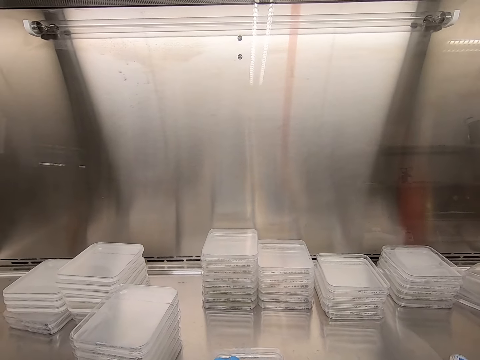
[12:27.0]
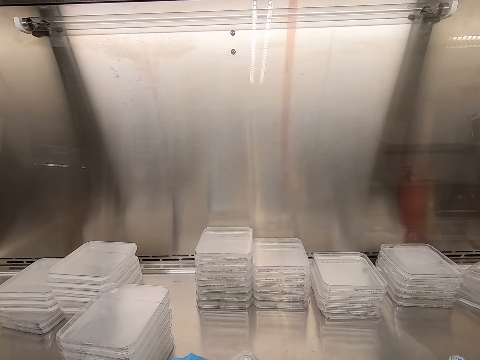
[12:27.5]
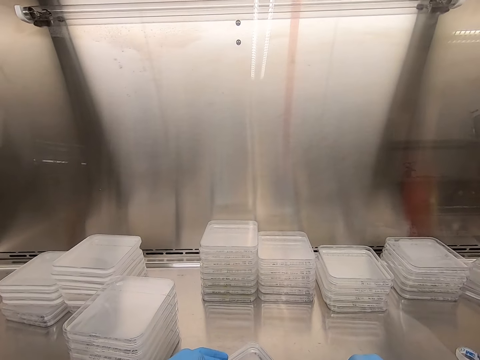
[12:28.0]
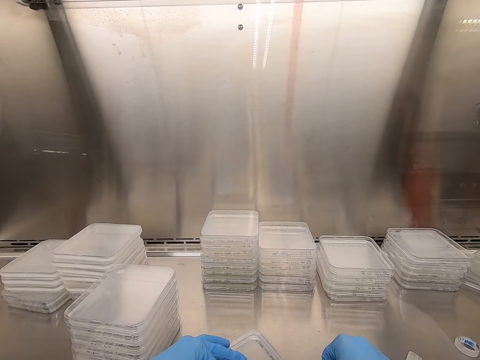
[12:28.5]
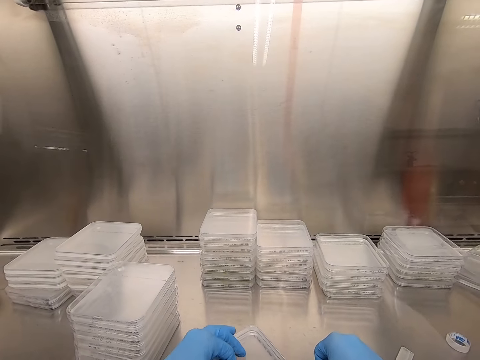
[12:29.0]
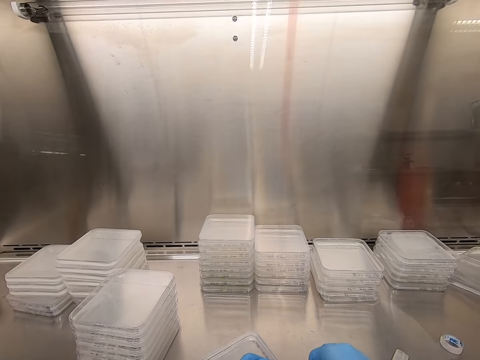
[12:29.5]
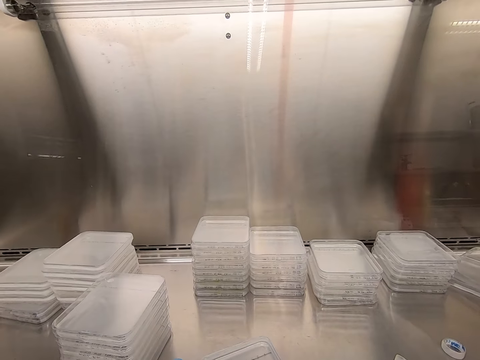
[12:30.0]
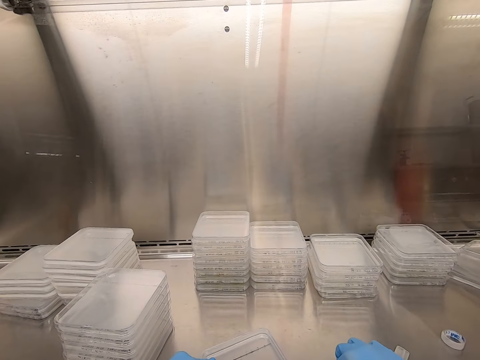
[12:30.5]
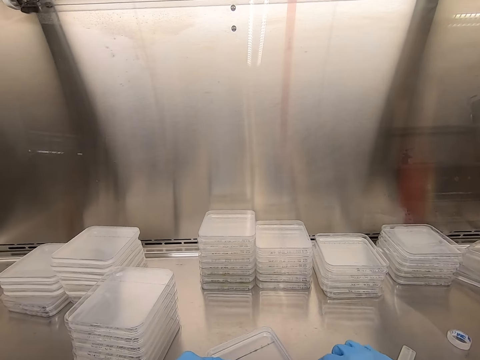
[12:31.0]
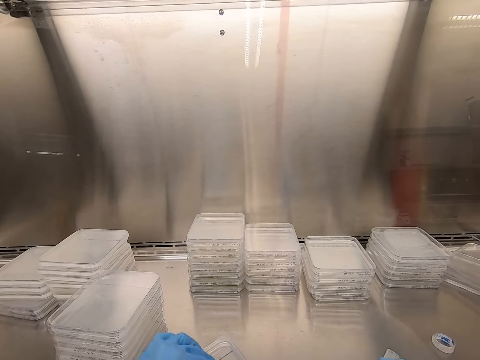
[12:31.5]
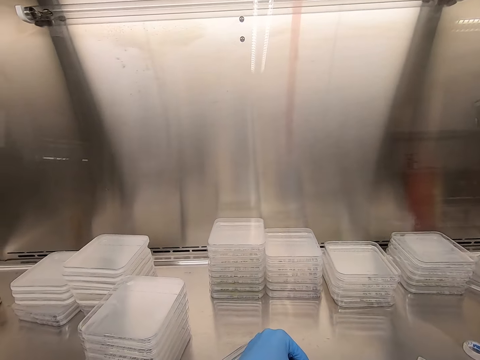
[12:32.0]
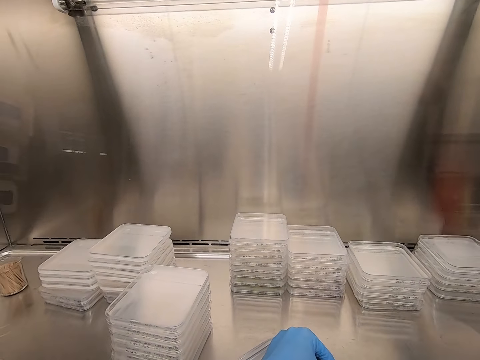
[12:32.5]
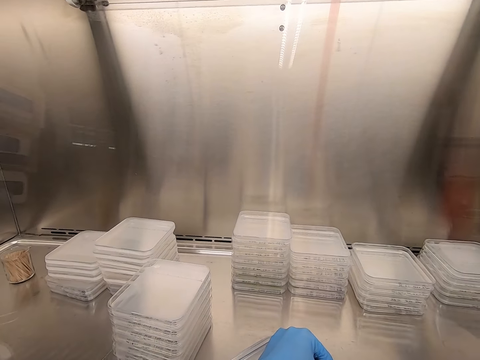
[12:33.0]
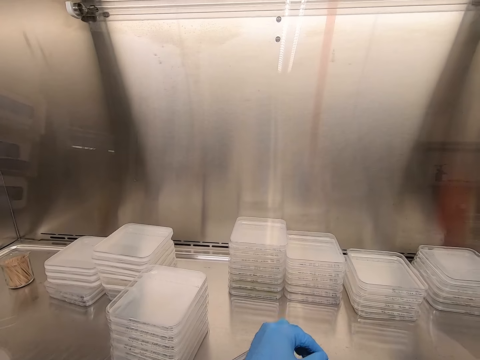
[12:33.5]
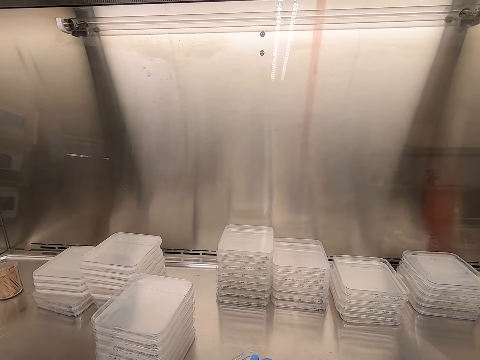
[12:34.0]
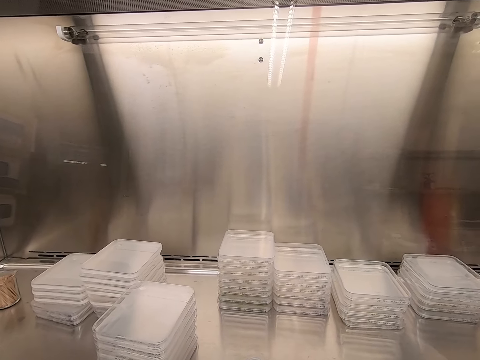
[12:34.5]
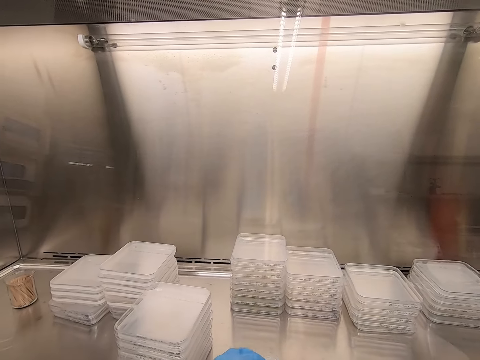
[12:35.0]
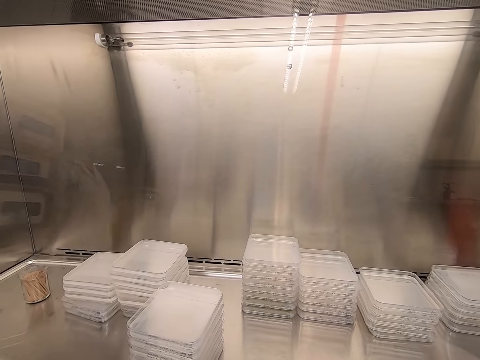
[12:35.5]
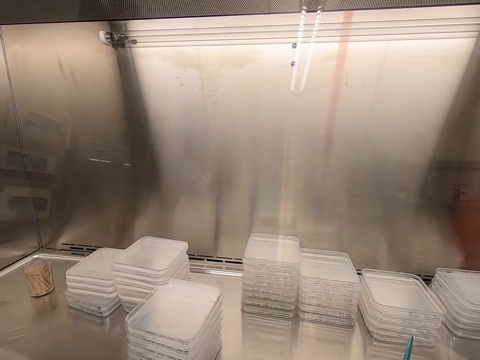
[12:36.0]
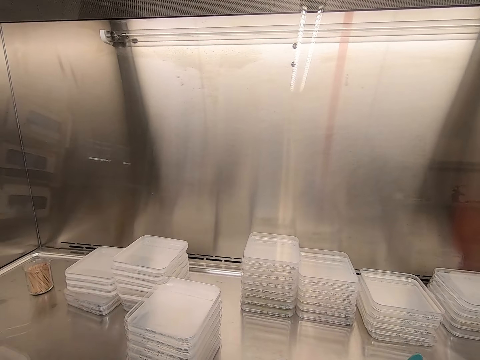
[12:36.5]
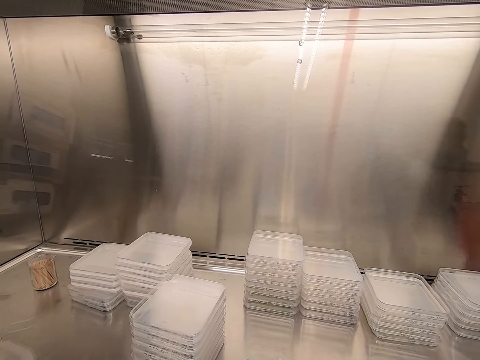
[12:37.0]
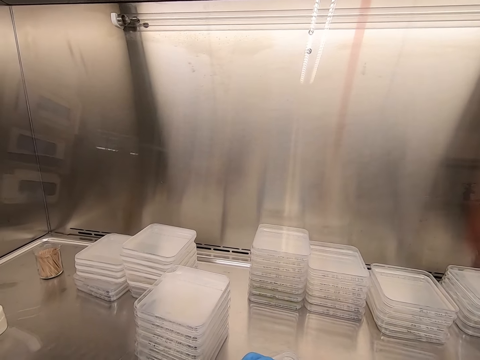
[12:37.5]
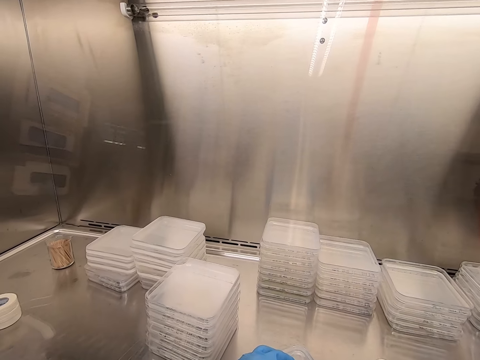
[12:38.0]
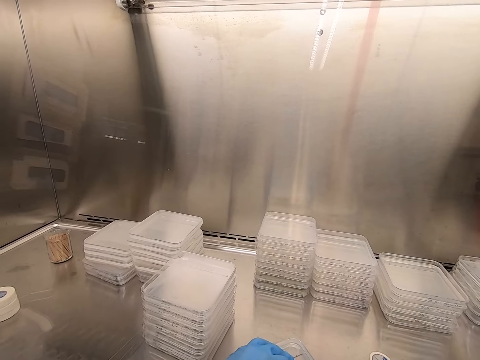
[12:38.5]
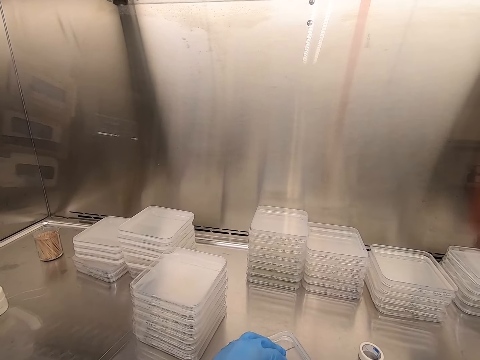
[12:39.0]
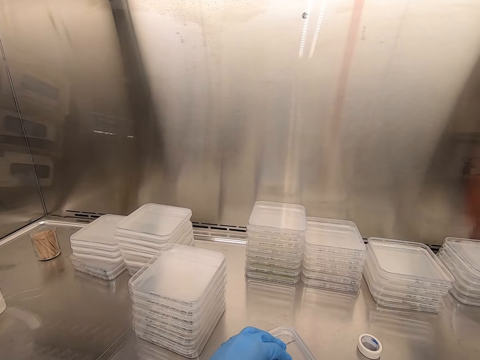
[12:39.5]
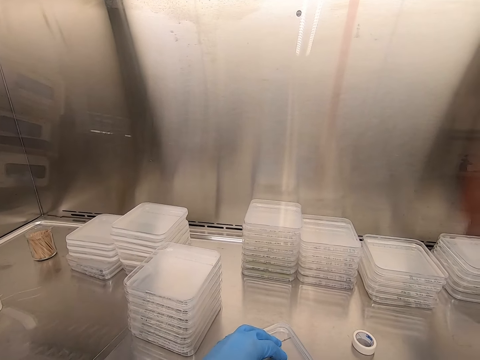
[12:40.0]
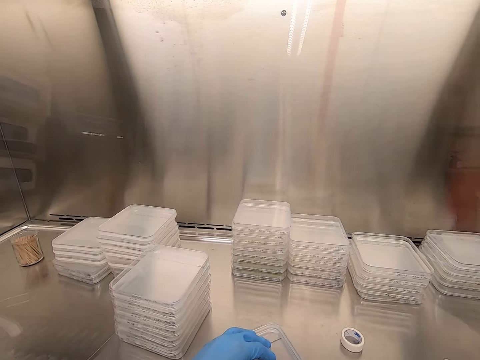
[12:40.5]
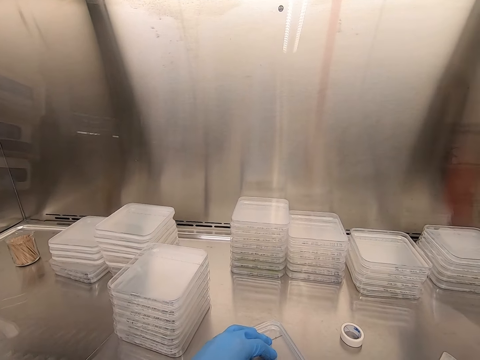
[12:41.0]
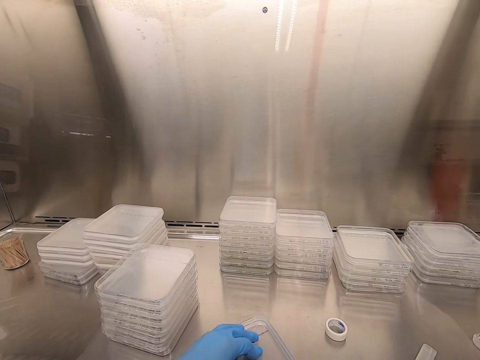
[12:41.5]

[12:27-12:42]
The camera wearer cuts the cello tape on the plastic lid.

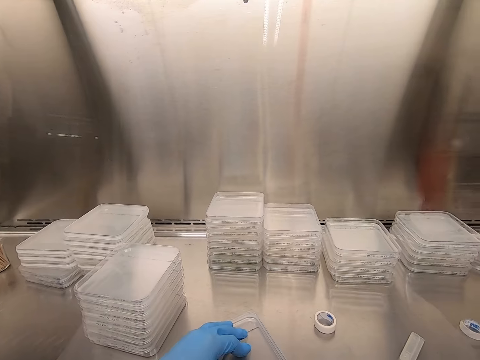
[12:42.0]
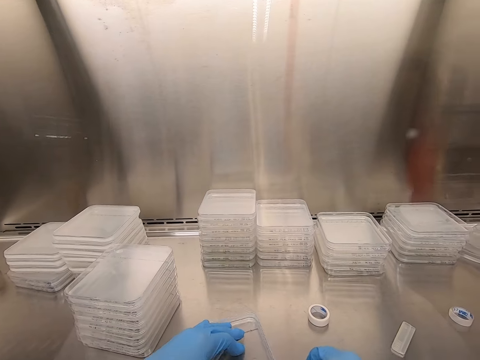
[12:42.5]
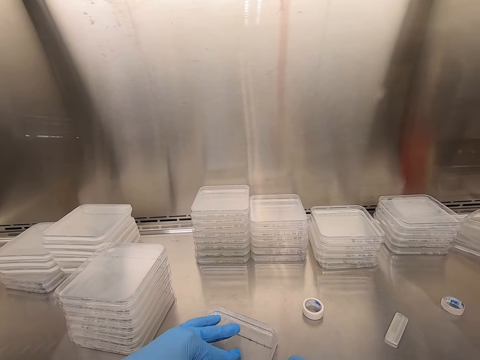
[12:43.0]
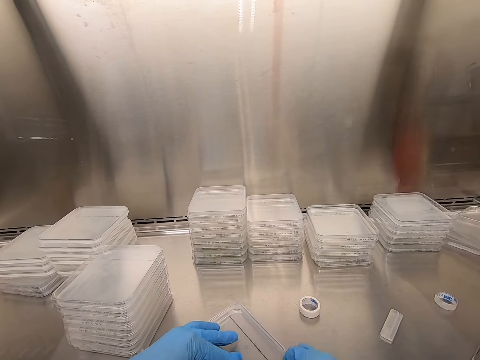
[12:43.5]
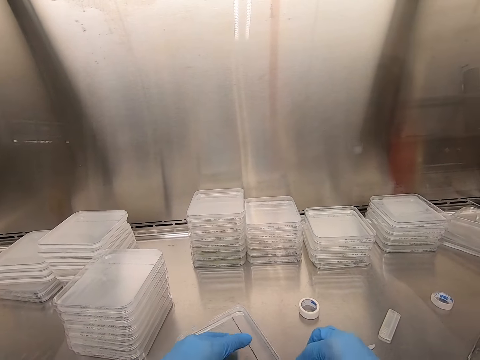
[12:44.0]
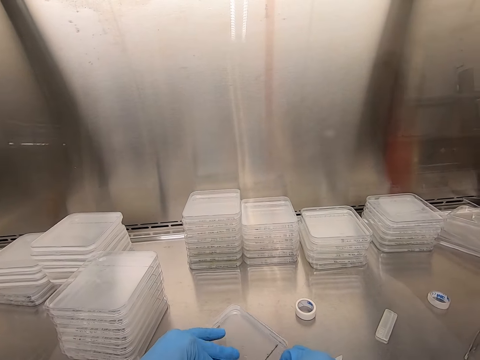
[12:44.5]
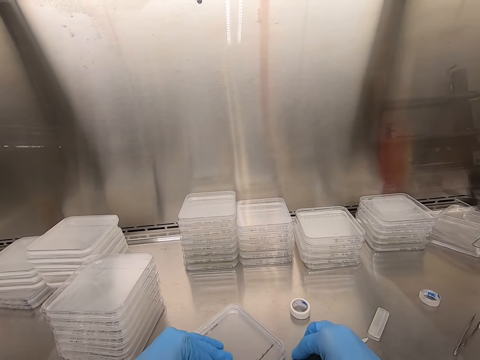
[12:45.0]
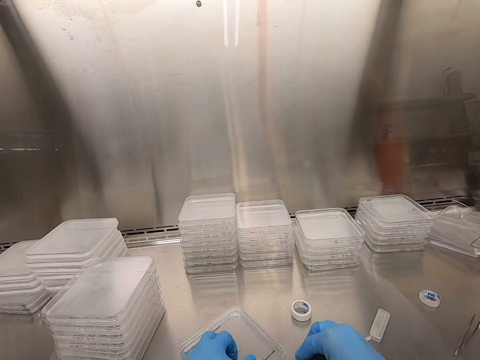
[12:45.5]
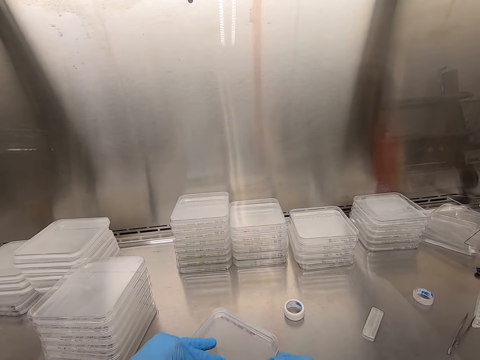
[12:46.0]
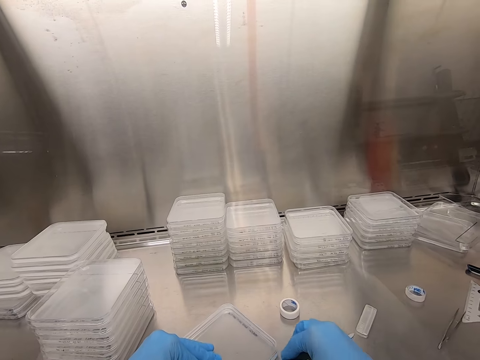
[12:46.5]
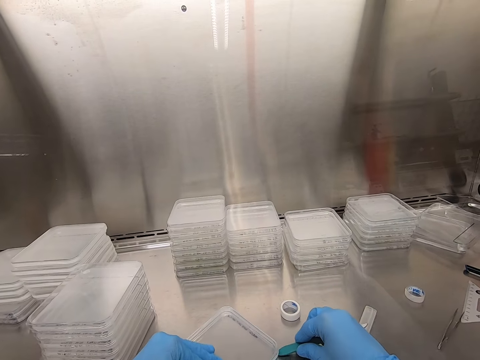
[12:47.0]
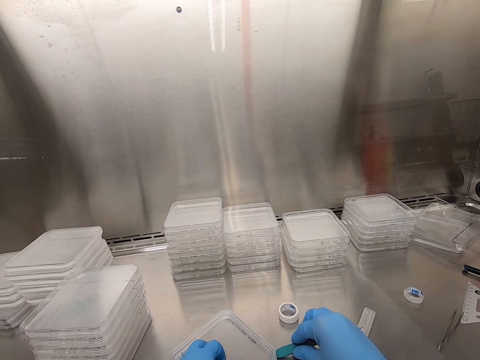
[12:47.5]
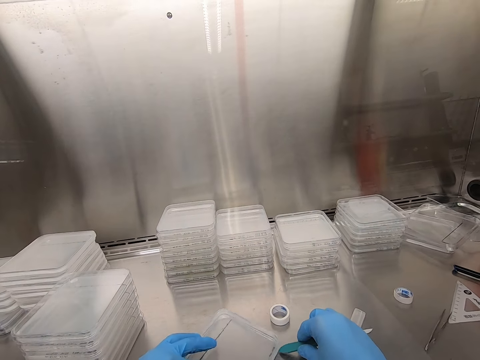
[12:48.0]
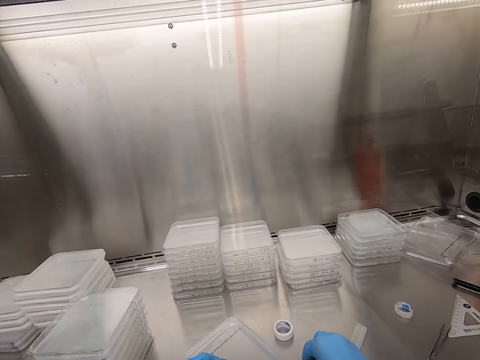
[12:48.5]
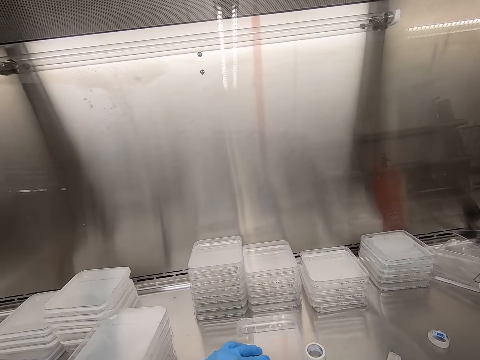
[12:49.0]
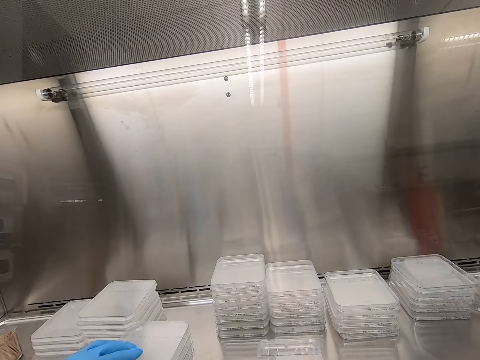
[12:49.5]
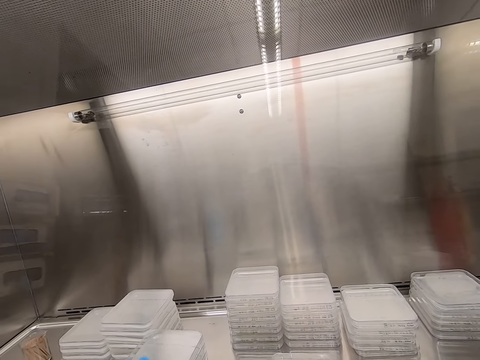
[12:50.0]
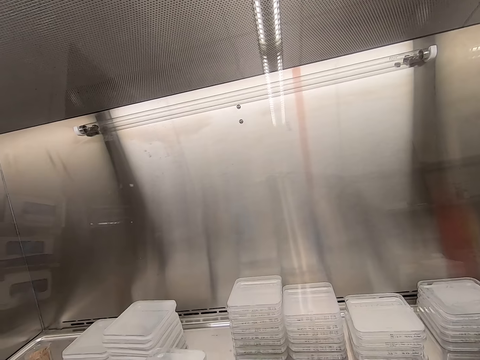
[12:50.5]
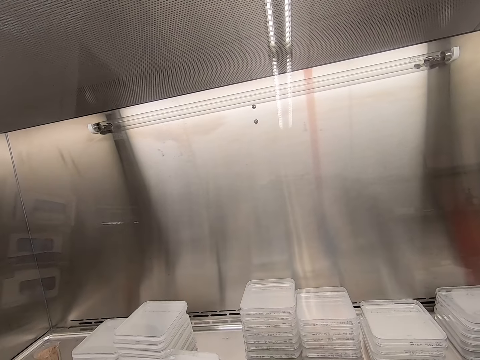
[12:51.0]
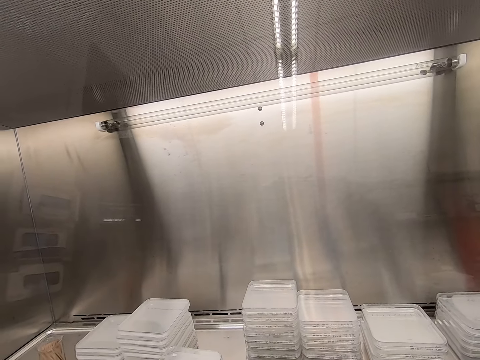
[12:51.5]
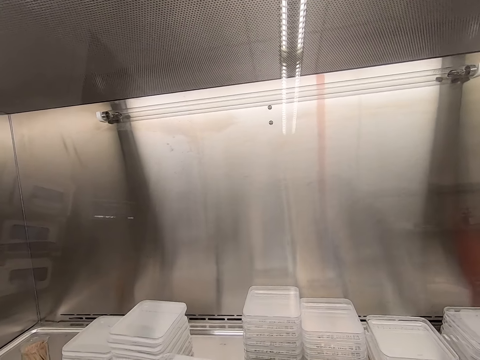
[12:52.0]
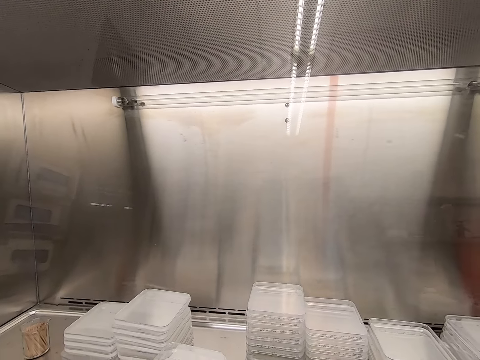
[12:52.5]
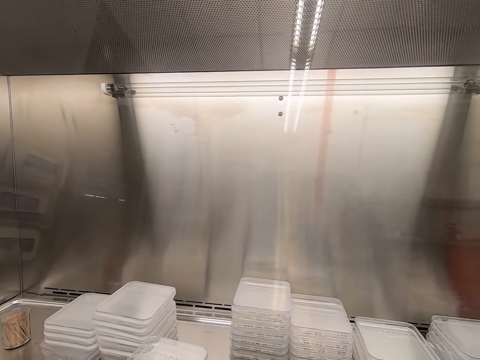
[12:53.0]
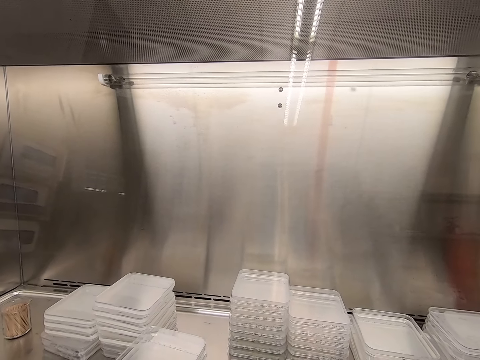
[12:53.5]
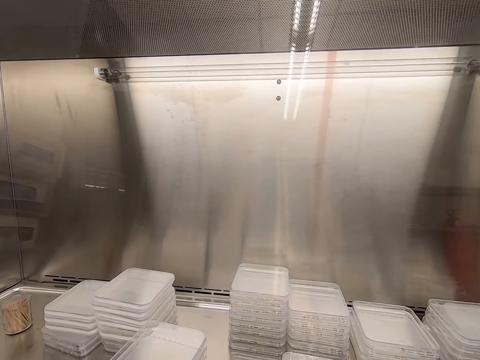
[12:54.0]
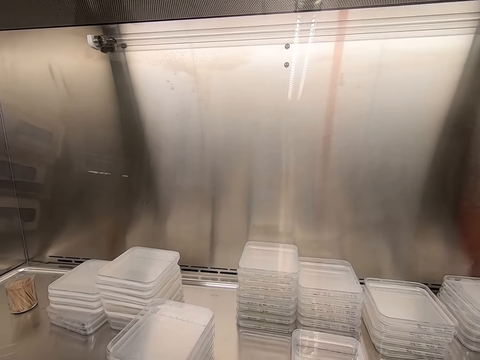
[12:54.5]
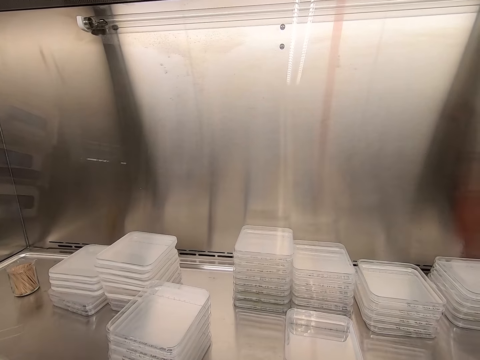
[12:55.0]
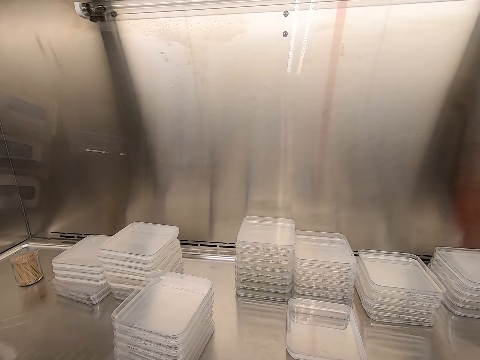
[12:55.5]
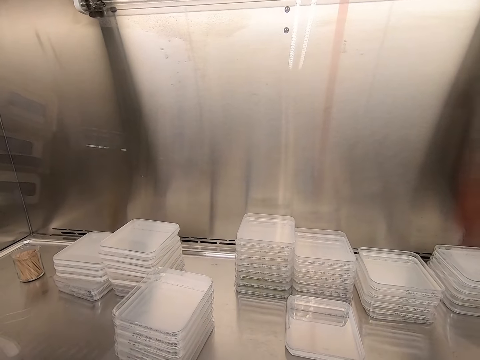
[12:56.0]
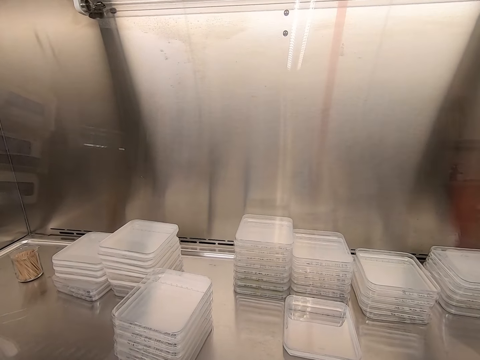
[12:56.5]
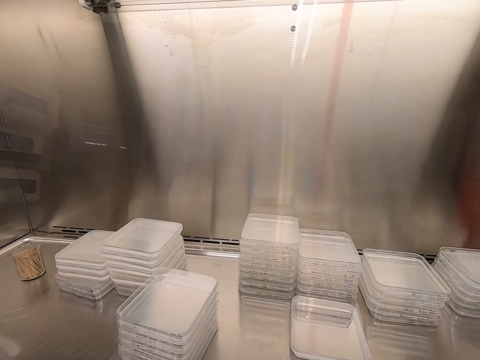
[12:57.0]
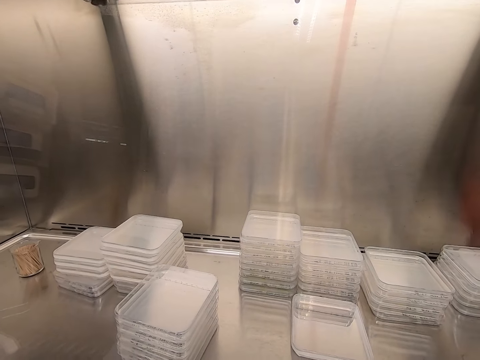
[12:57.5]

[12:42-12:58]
The camera wearer takes the lid.
